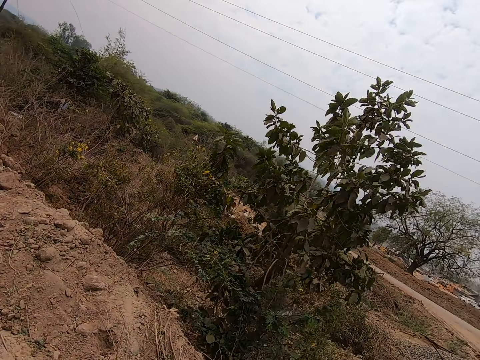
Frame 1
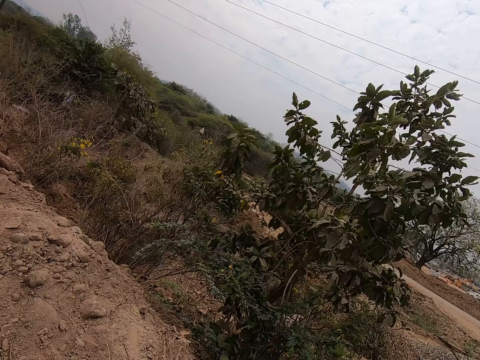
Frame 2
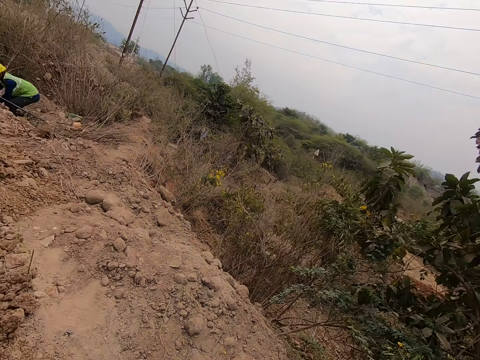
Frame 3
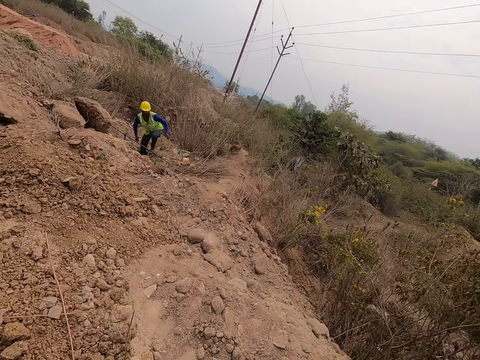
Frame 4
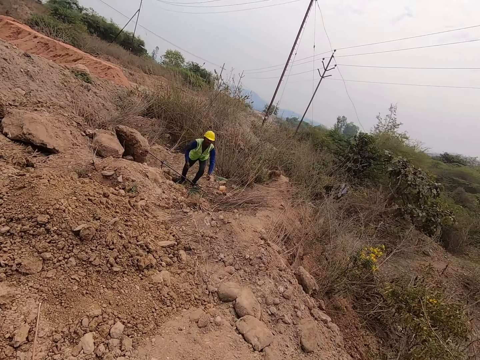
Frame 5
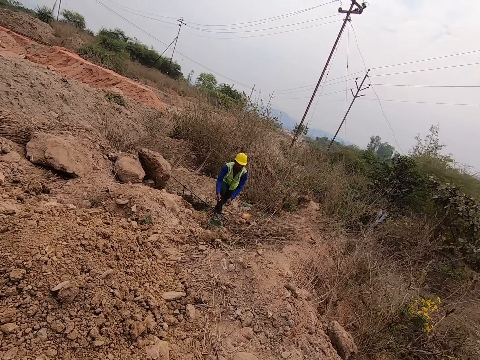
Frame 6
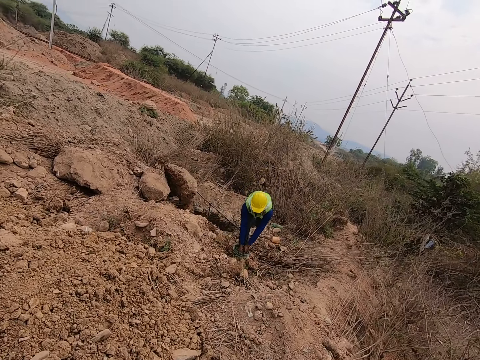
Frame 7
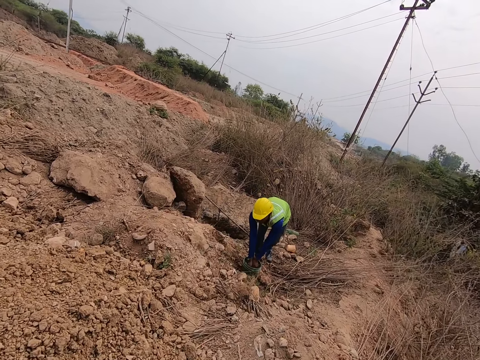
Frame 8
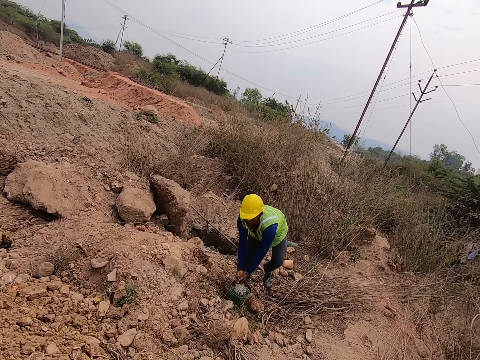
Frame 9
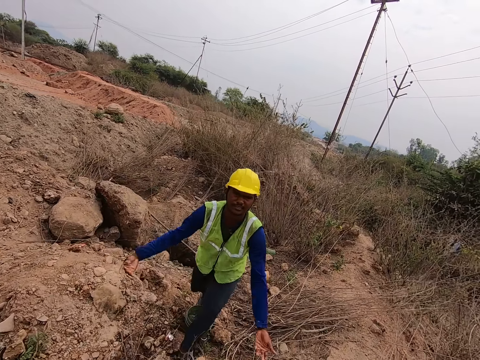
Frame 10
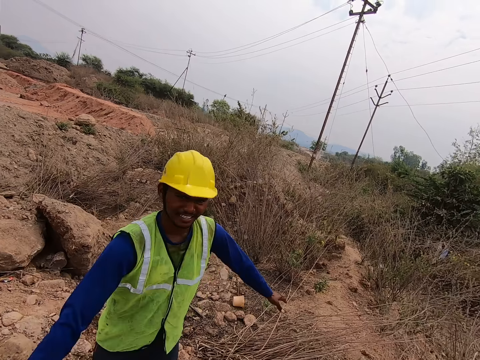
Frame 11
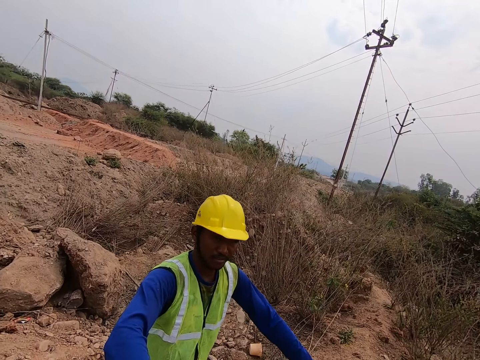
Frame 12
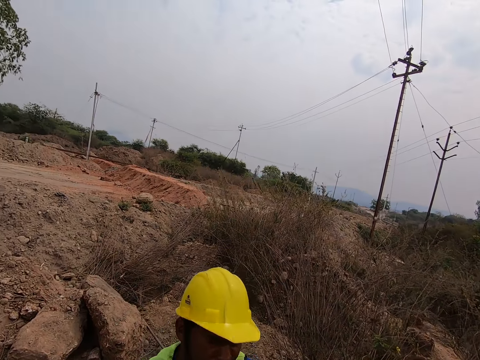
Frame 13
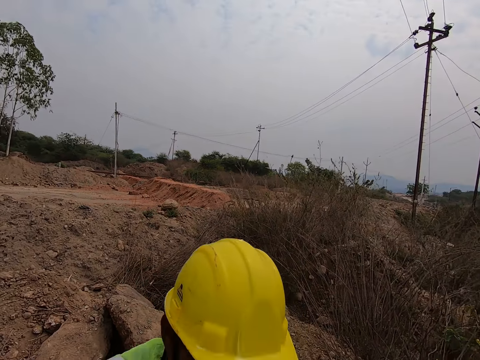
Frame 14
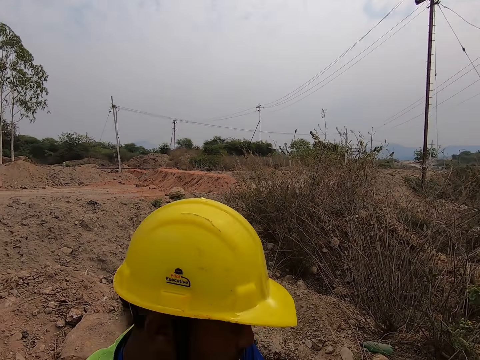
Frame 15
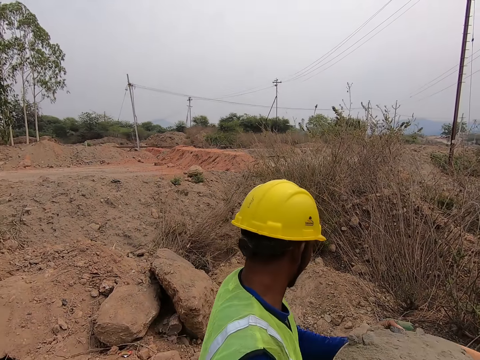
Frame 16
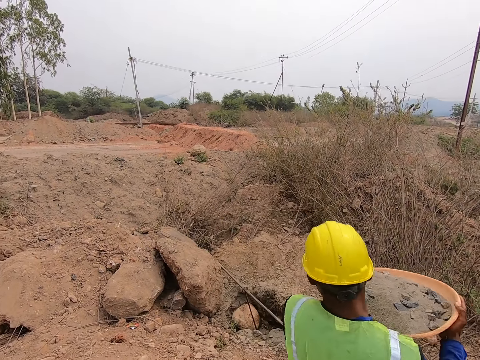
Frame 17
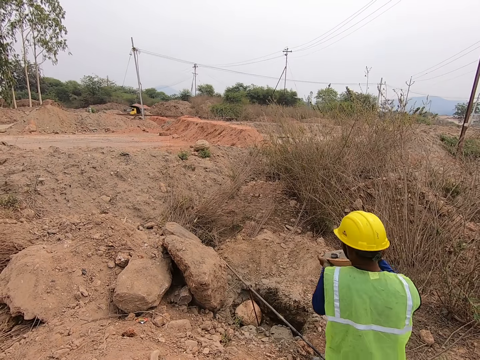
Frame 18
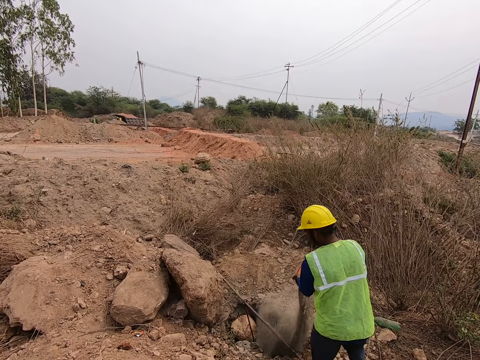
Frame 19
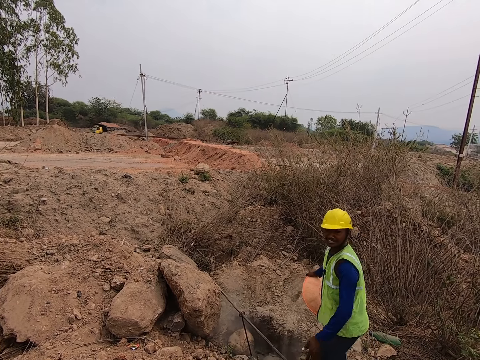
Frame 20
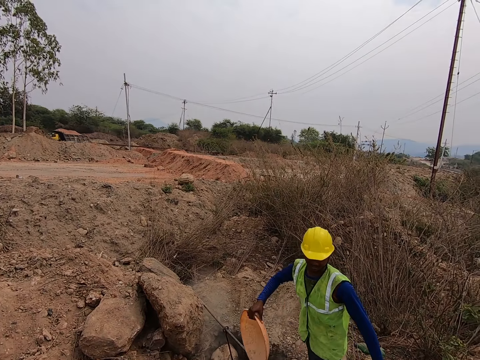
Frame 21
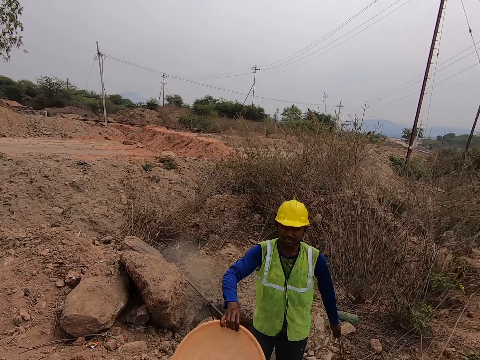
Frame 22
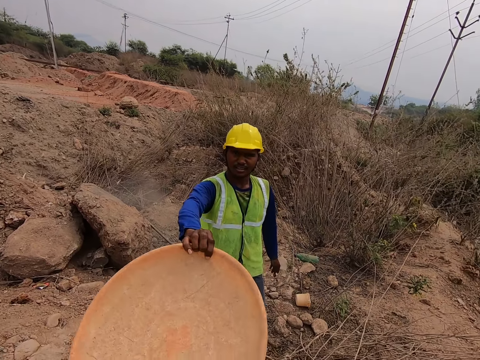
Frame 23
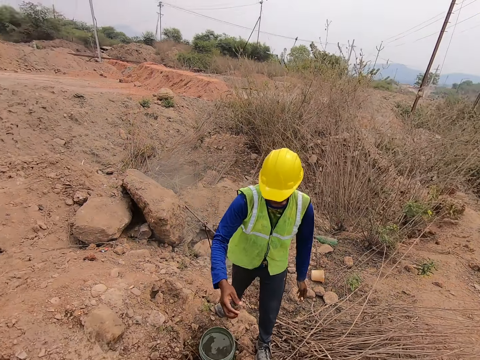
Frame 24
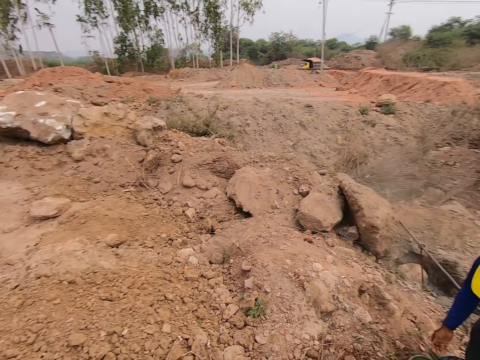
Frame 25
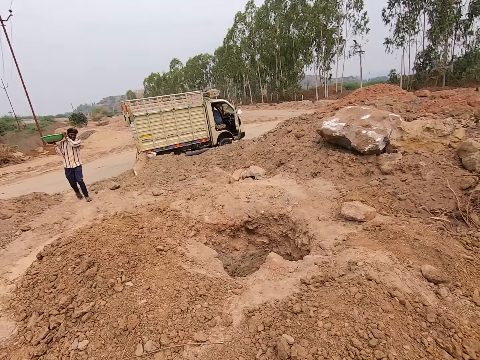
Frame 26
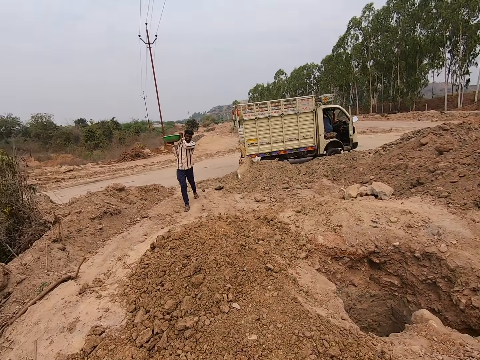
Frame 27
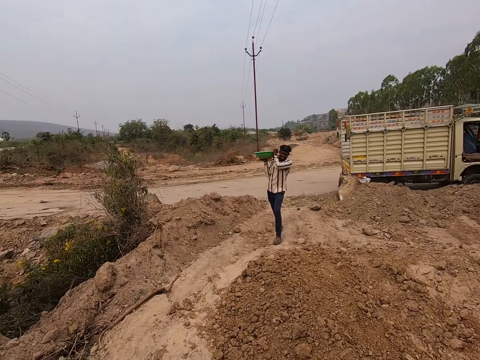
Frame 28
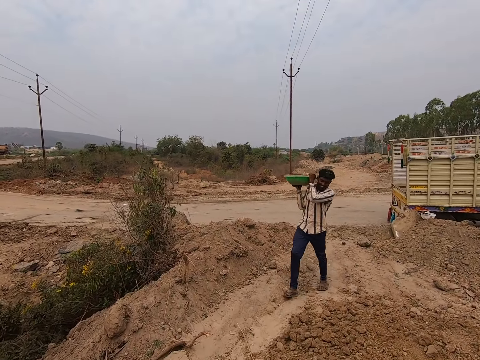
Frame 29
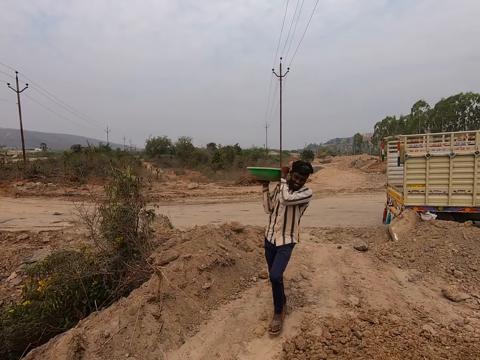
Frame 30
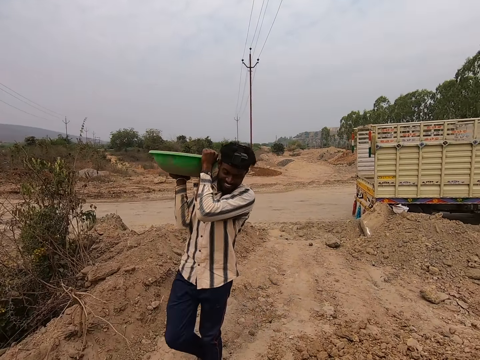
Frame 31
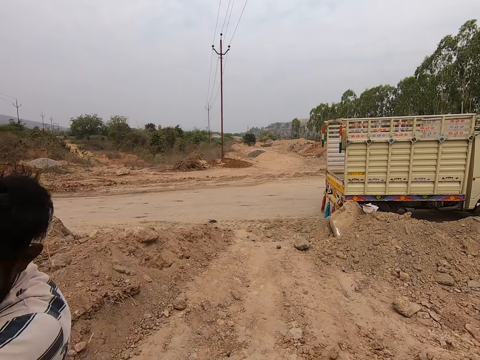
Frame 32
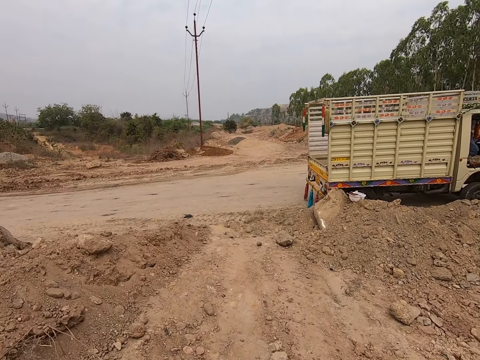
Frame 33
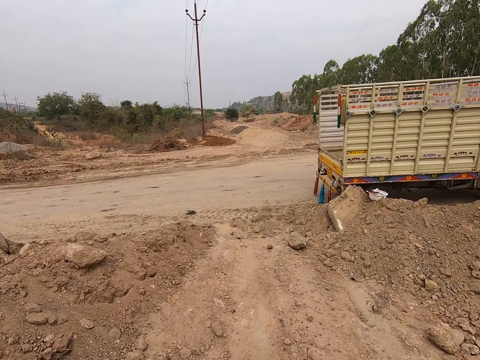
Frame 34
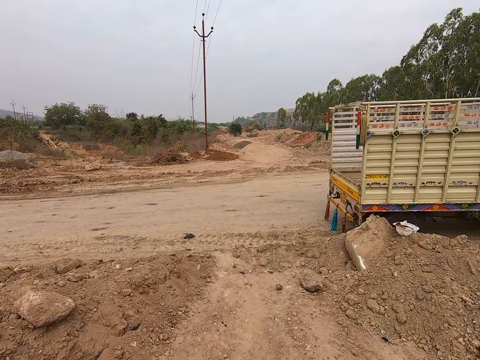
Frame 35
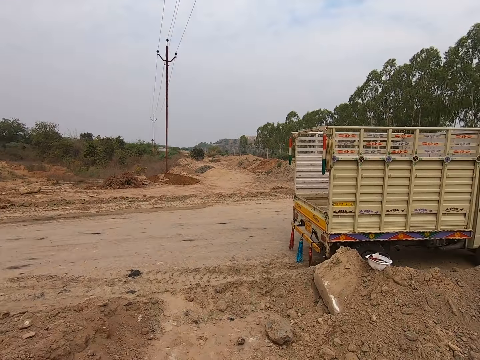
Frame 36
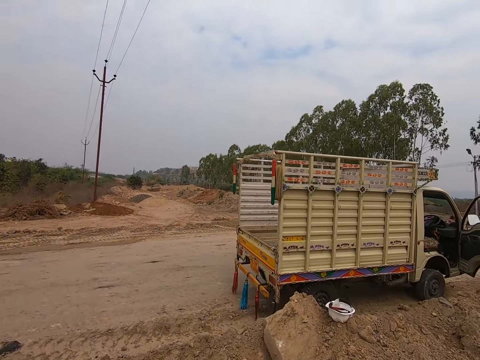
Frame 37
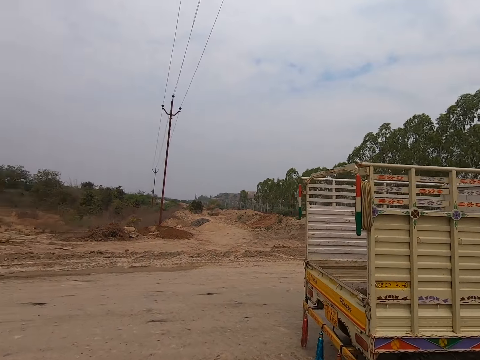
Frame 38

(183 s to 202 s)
The camera wearer interacts with a man. The man takes a basin, walks, pours soil, and walks. The camera wearer takes the basin. They walk.

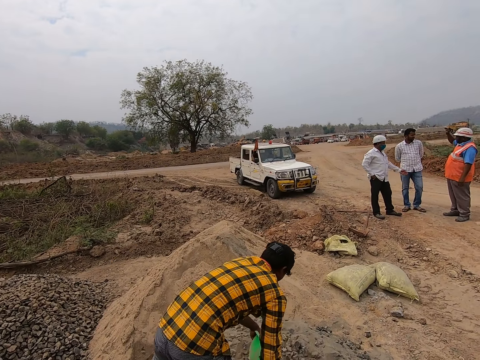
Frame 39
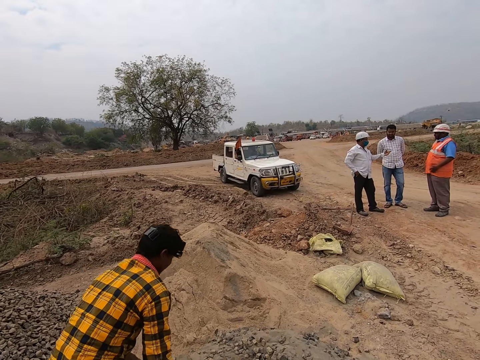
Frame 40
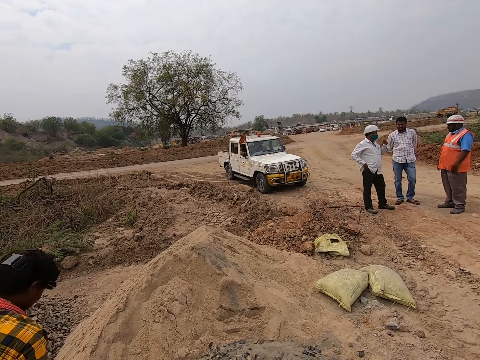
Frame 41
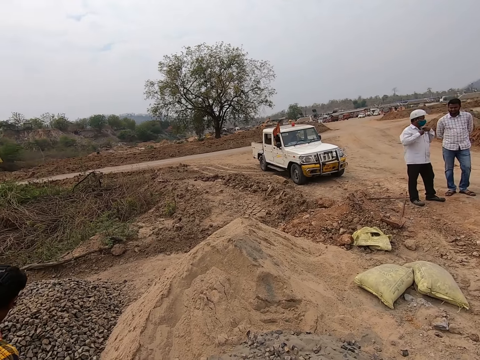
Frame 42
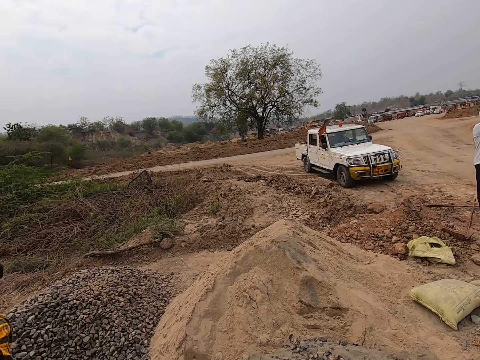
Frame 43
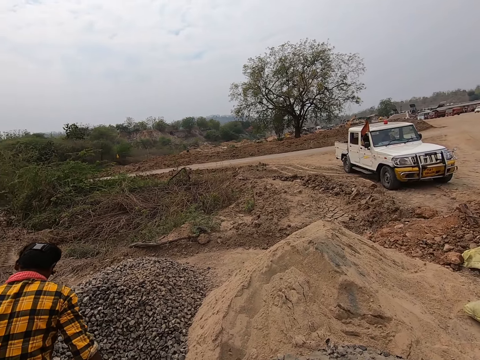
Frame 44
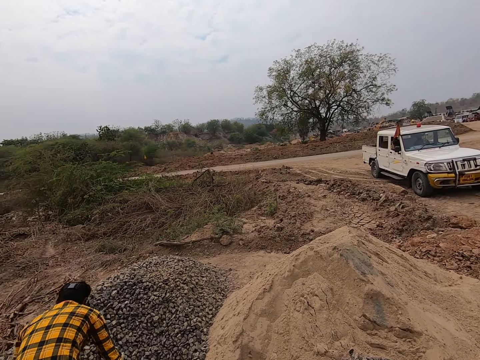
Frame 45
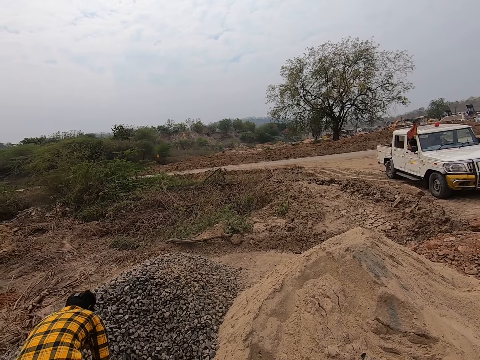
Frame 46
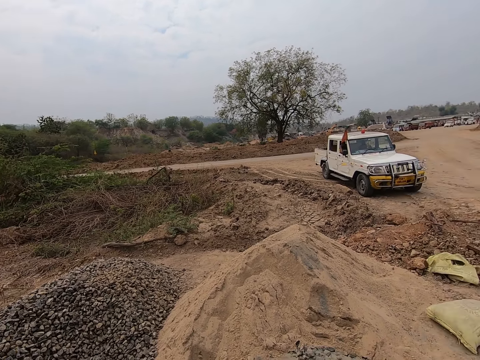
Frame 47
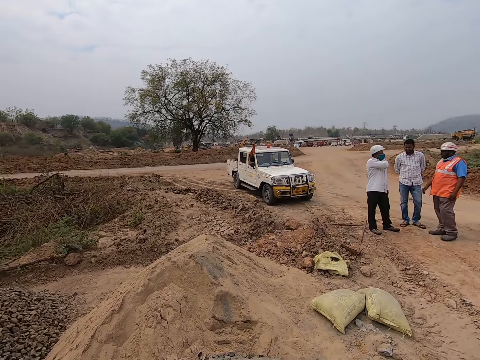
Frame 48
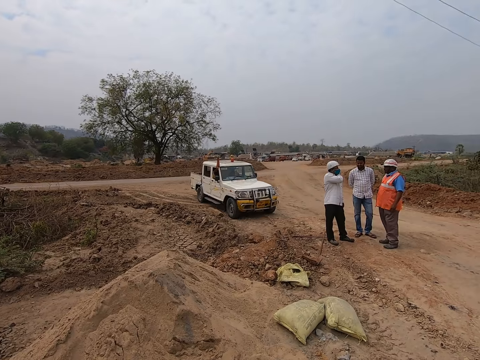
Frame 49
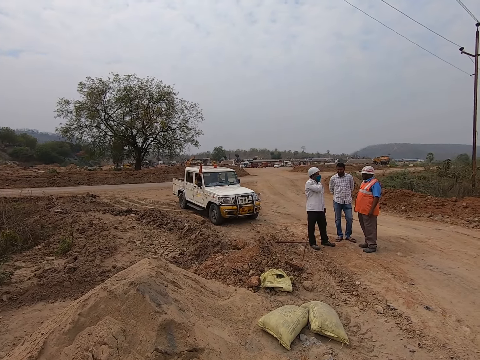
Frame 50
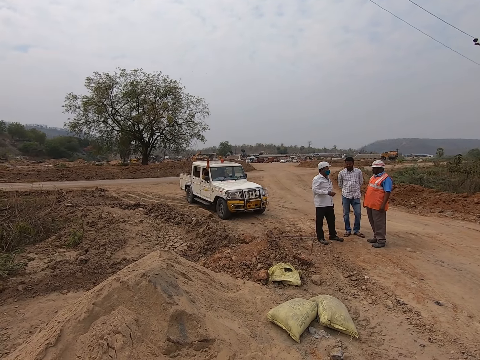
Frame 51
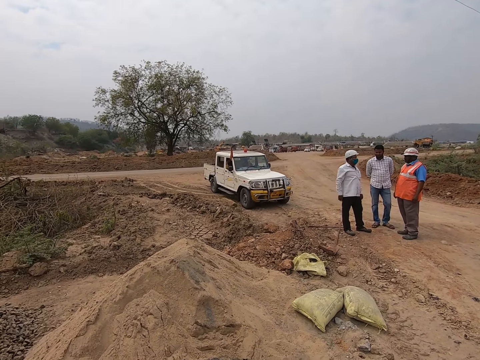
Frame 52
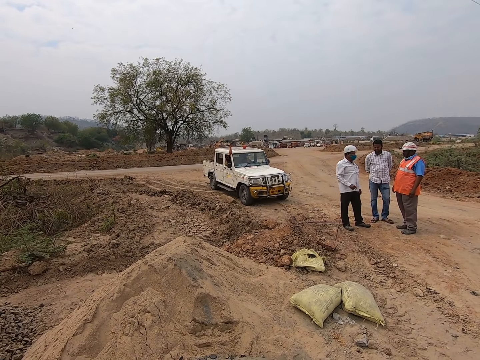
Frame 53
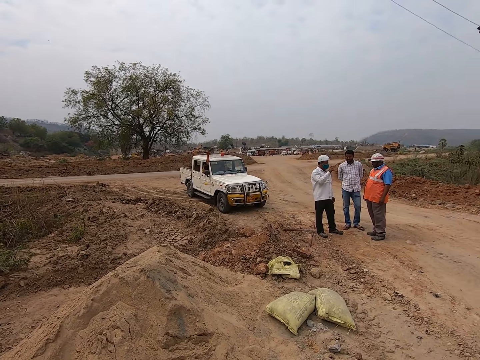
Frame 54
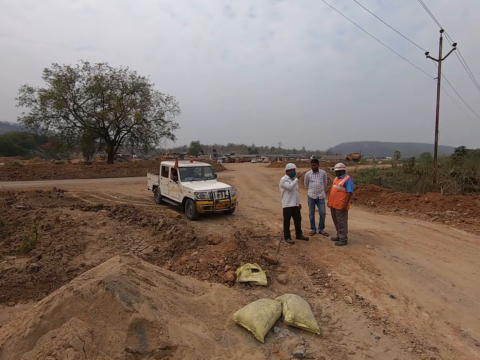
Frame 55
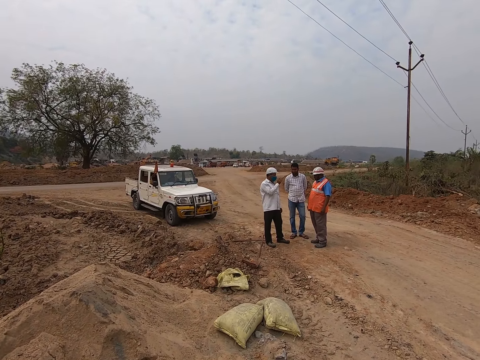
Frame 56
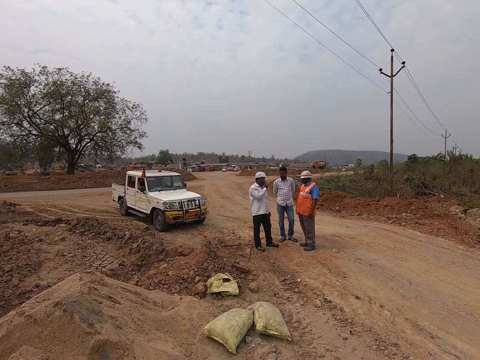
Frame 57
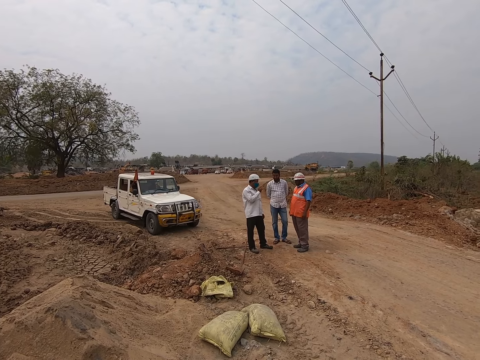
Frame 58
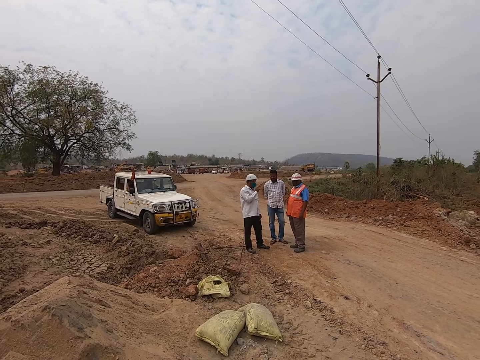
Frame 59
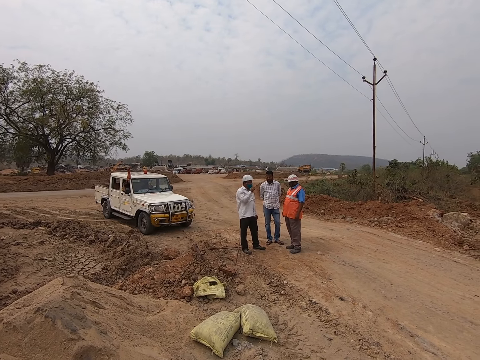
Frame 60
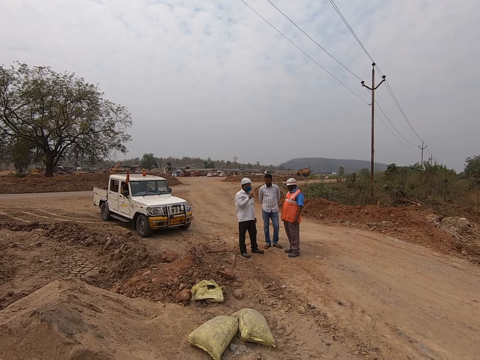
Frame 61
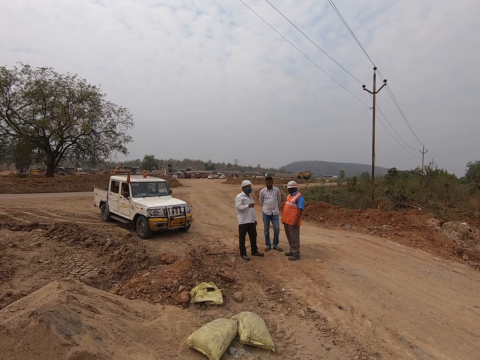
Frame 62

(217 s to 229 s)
The camera wearer interacts with a man. They stand.
